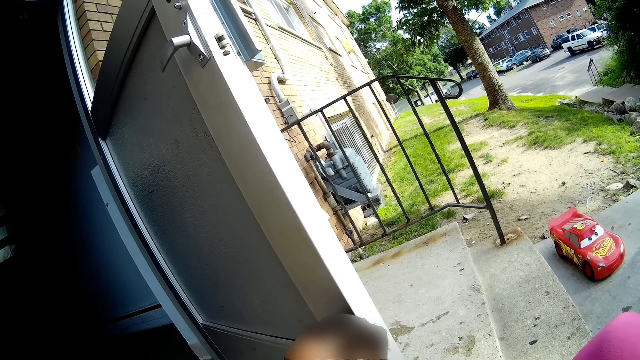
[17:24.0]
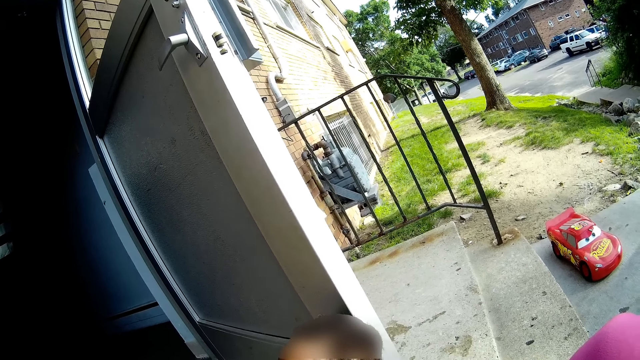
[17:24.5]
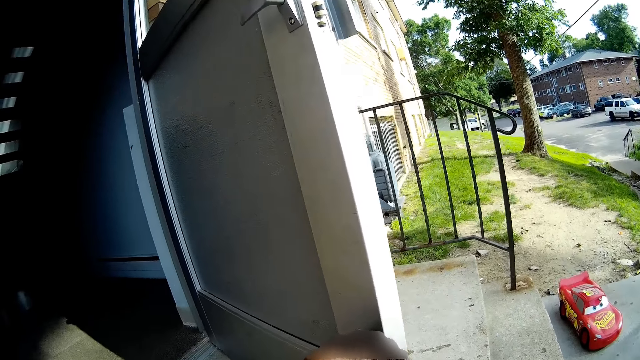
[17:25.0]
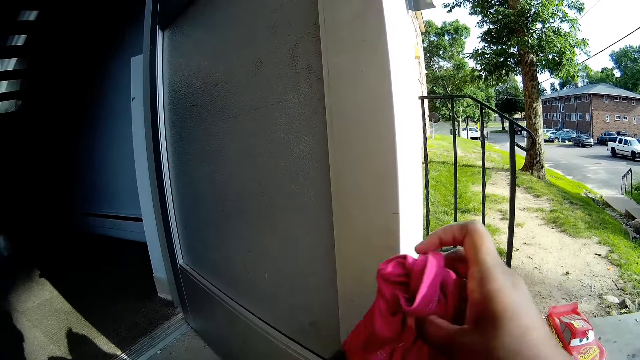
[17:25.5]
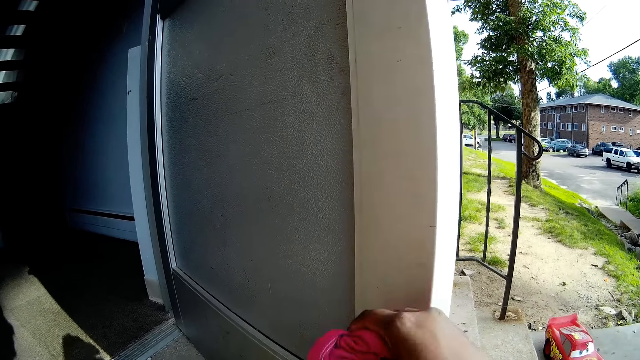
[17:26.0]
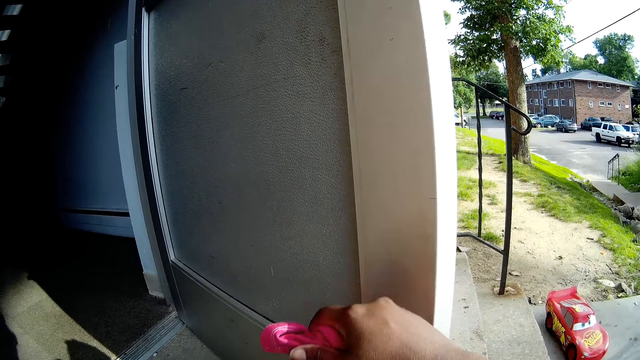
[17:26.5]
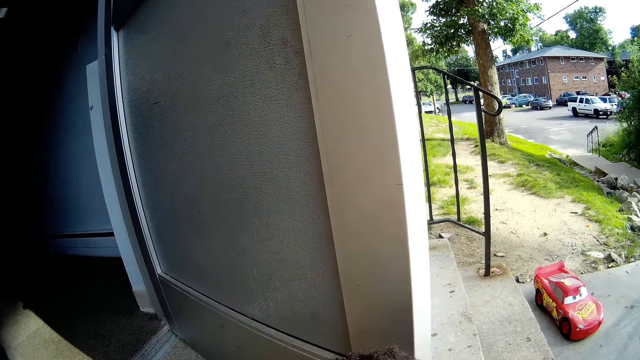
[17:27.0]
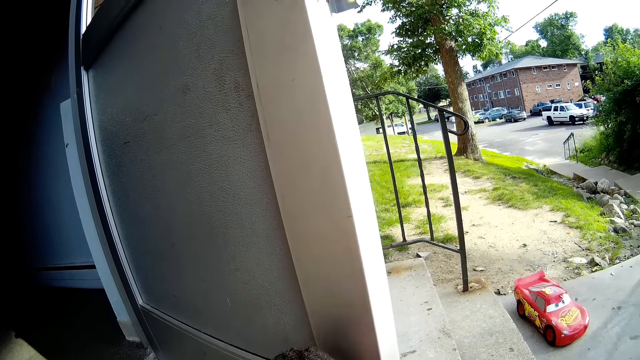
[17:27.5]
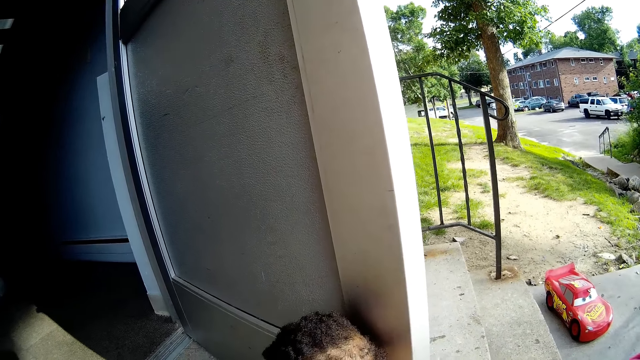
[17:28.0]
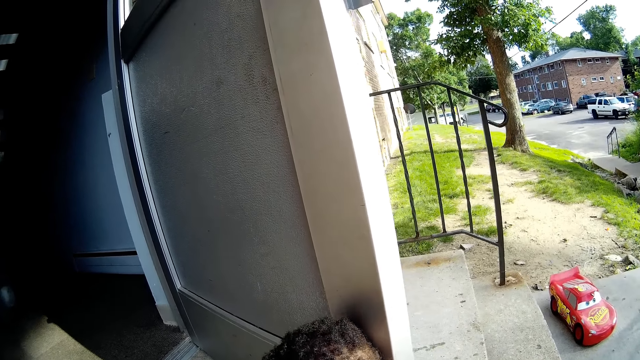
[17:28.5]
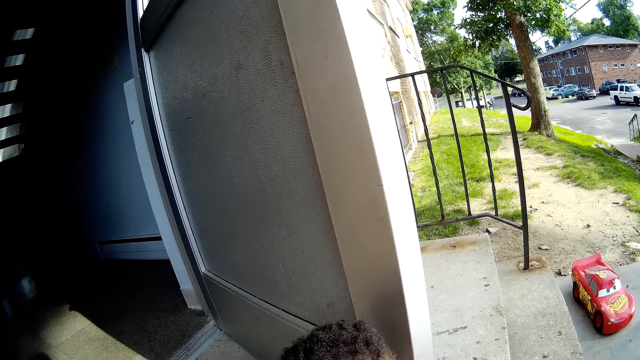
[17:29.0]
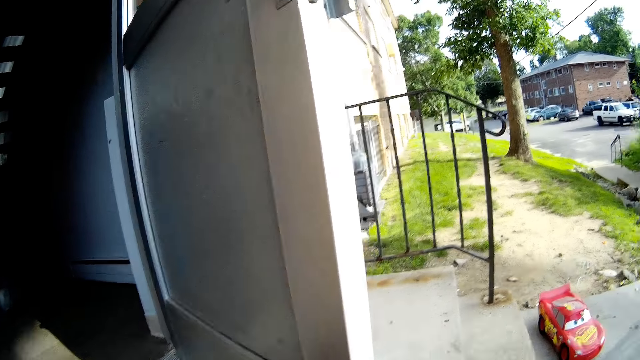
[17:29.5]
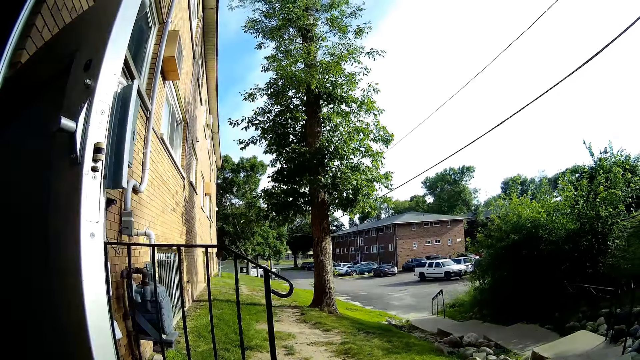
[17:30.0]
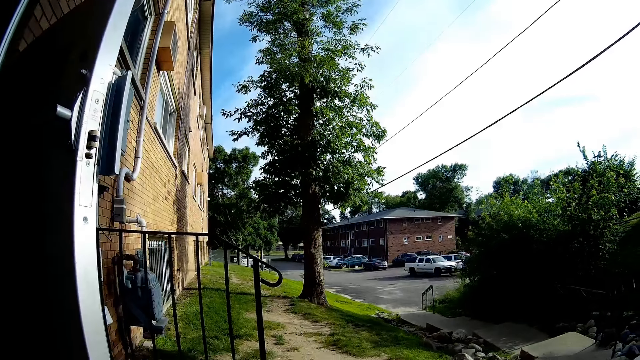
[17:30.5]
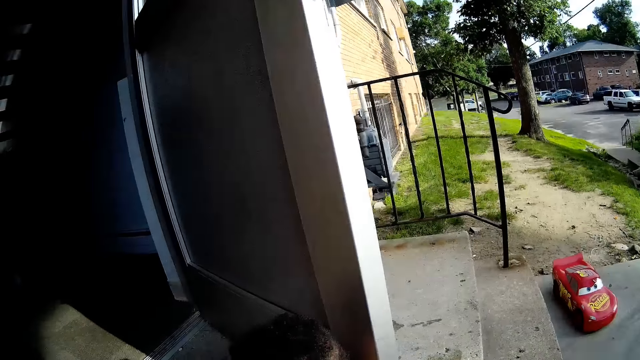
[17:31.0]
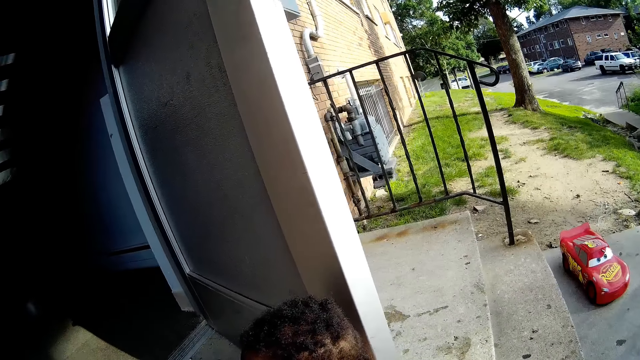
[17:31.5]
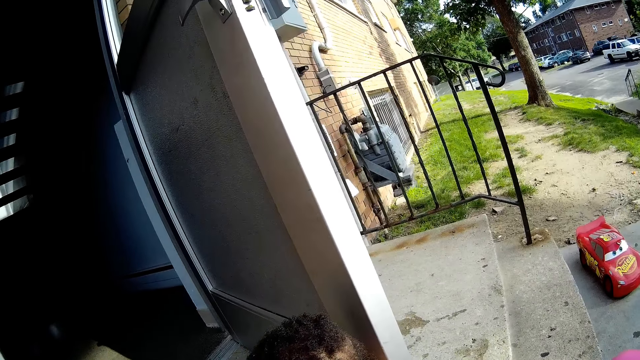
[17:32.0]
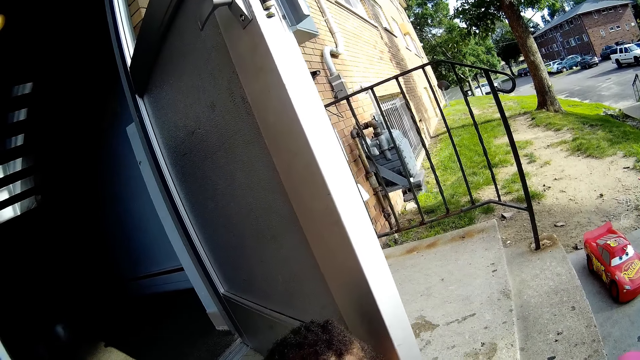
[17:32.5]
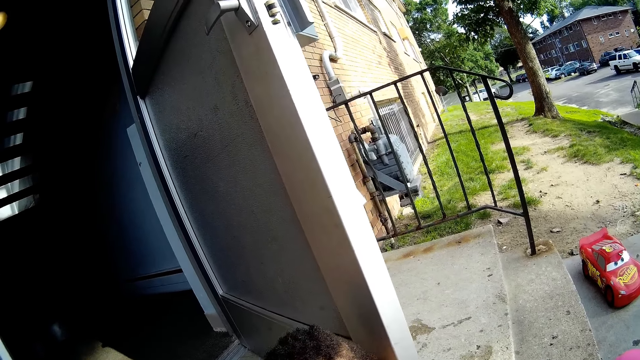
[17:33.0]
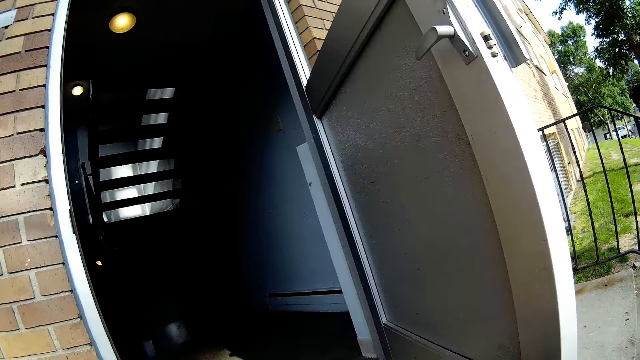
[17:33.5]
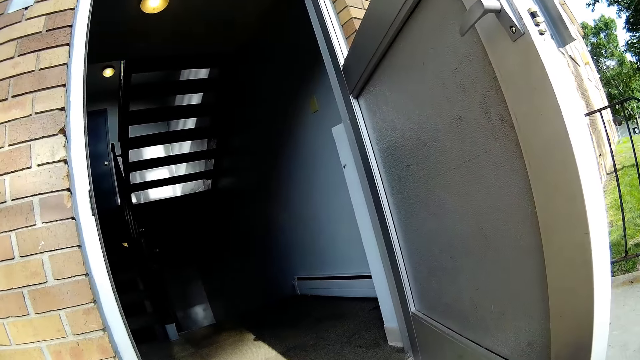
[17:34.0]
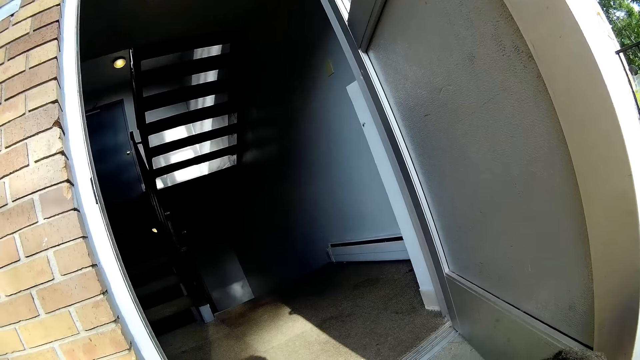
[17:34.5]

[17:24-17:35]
The camera wearer wipes the child's head with the cloth.

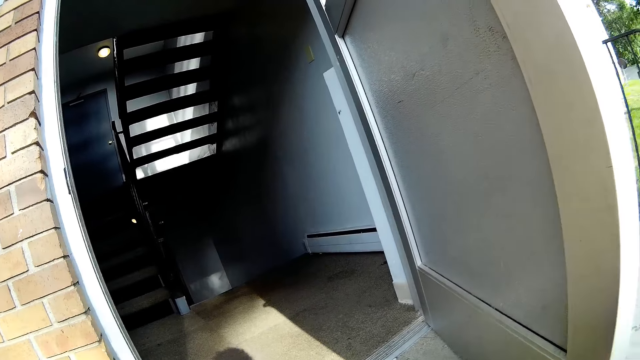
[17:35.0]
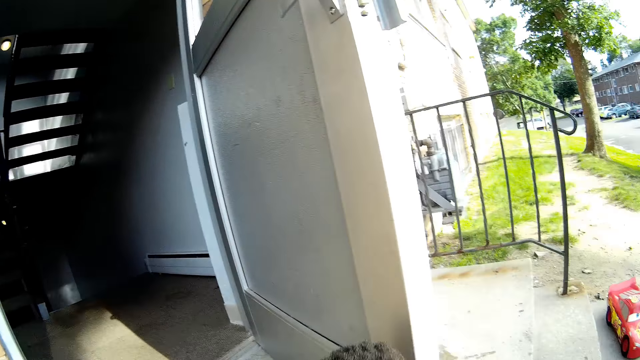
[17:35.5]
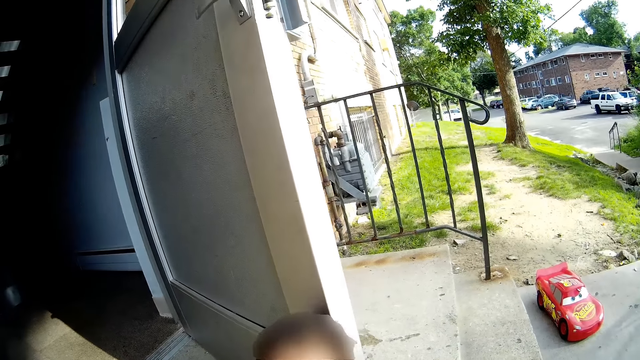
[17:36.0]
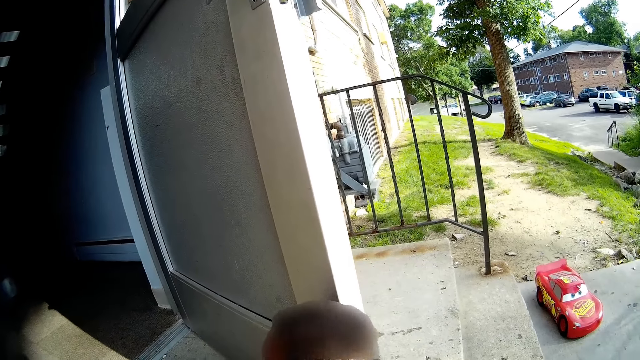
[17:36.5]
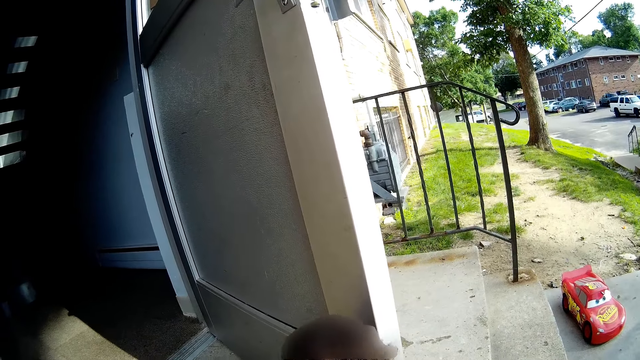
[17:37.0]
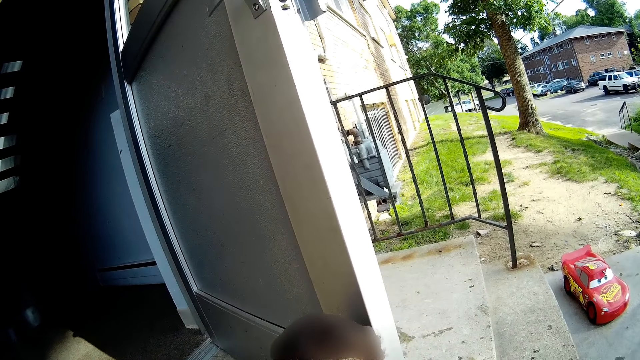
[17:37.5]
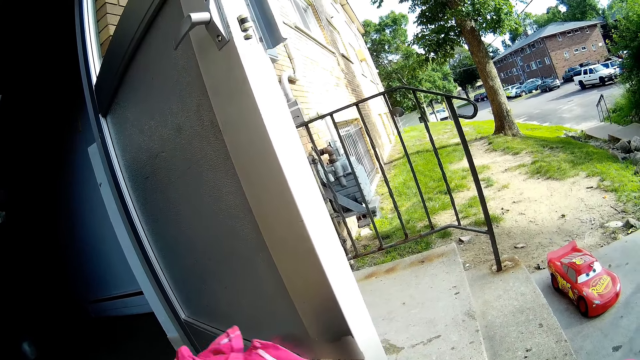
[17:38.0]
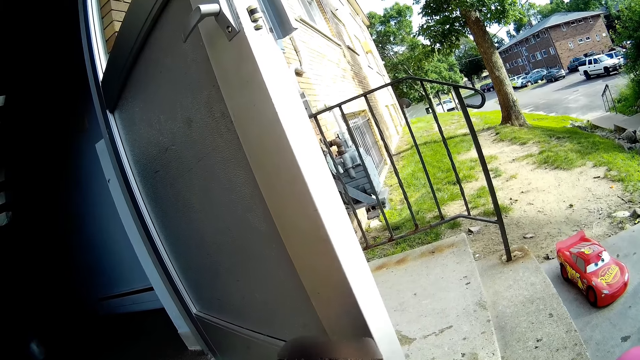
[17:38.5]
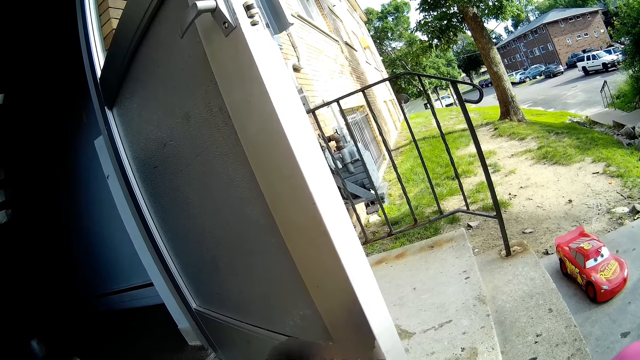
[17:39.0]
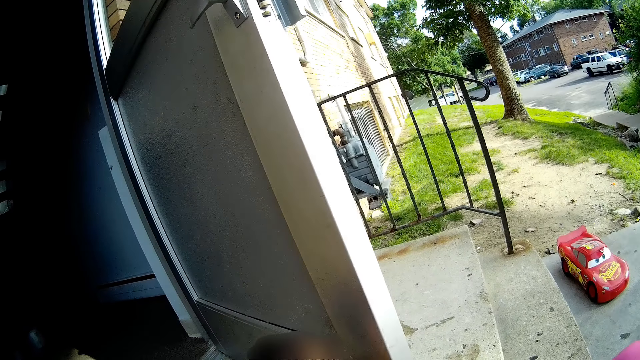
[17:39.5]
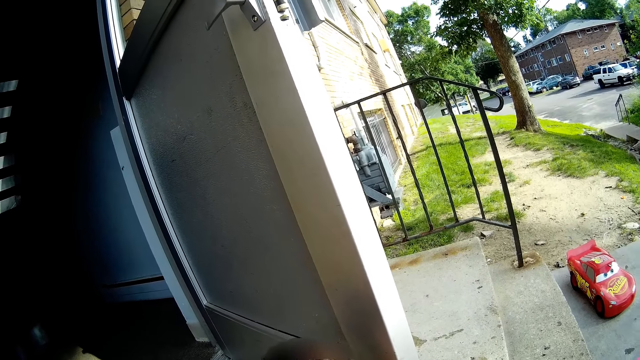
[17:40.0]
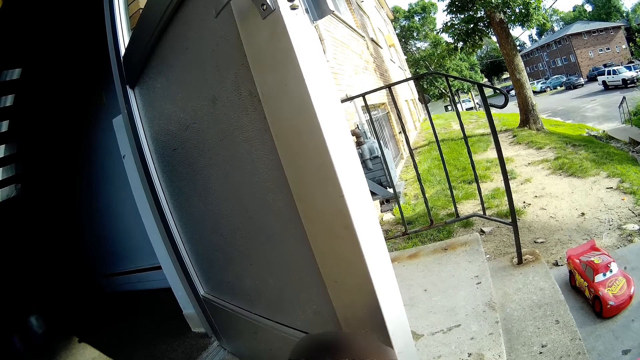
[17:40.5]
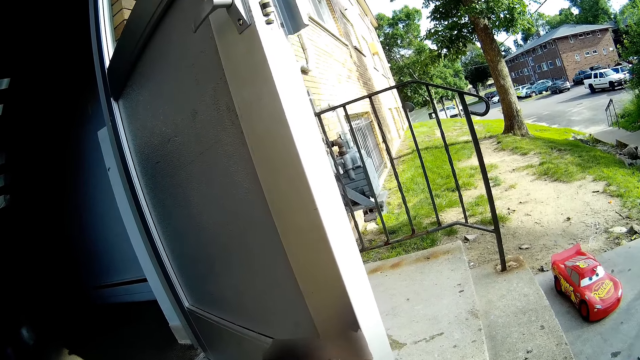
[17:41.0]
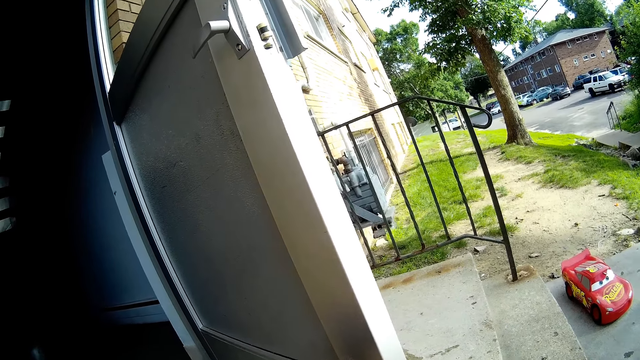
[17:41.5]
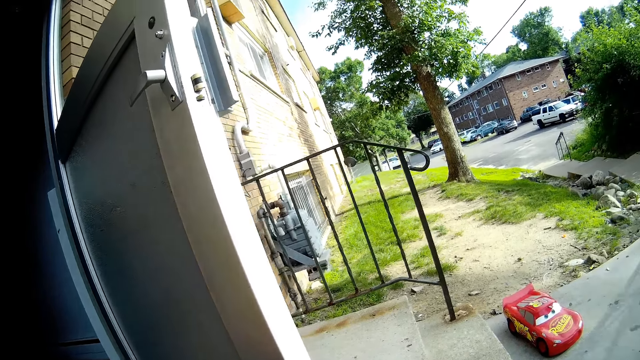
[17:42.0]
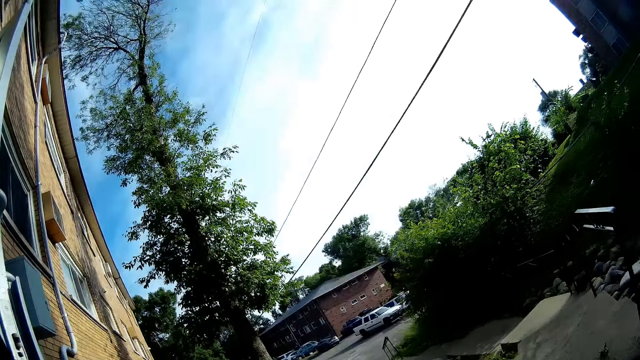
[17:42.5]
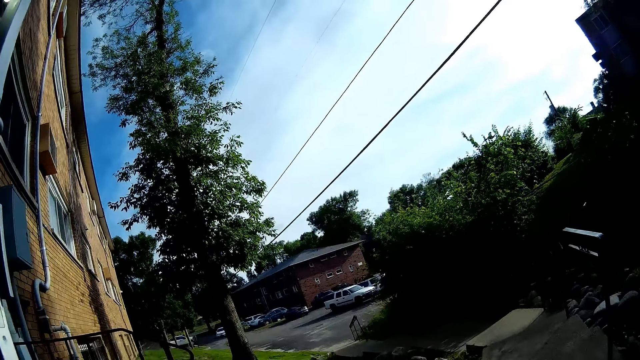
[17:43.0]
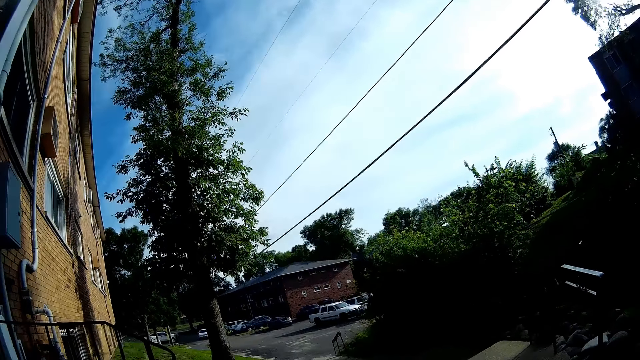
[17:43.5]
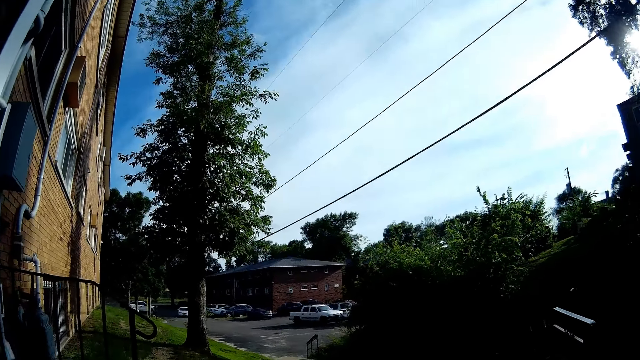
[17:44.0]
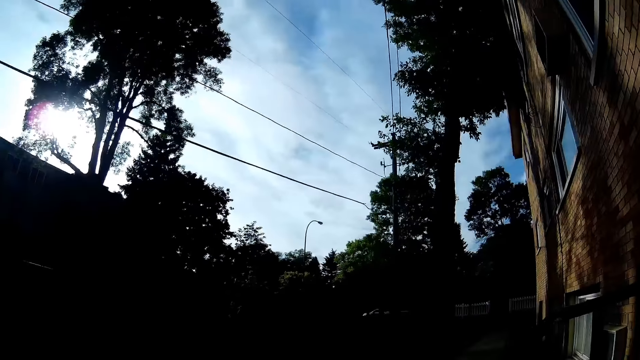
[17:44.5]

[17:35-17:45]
The camera wearer wipes the child's head with the cloth again. They look around.
